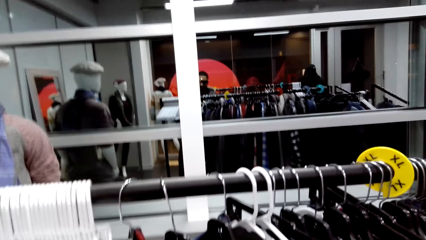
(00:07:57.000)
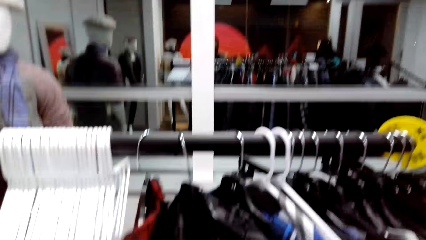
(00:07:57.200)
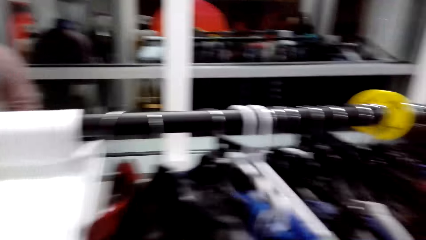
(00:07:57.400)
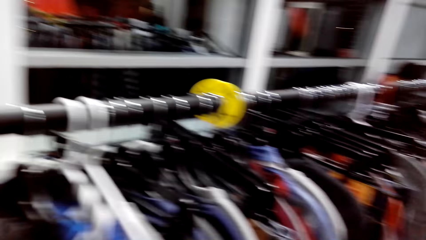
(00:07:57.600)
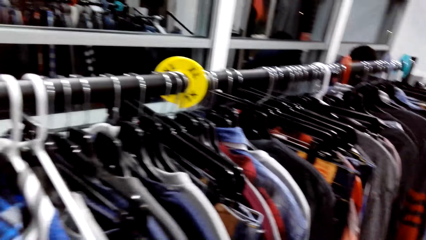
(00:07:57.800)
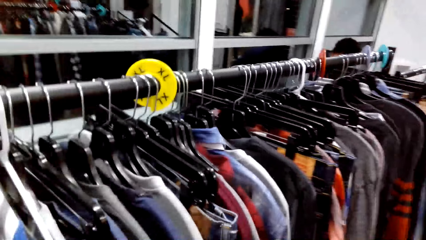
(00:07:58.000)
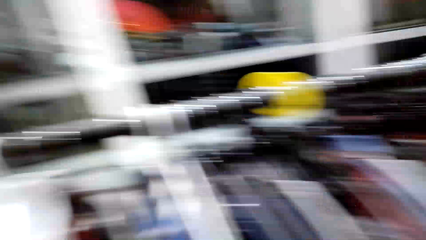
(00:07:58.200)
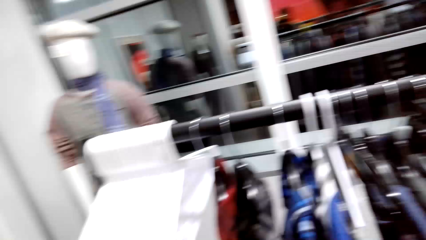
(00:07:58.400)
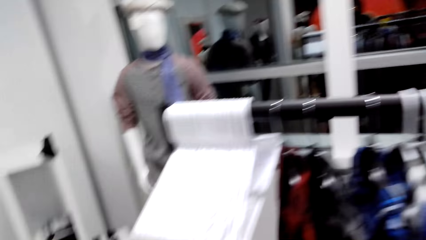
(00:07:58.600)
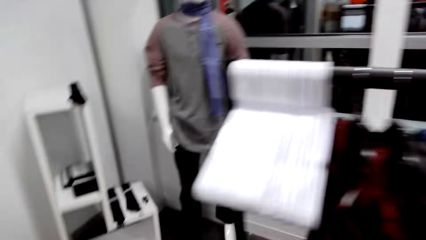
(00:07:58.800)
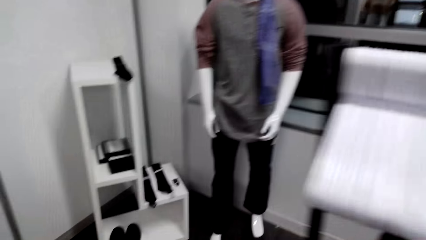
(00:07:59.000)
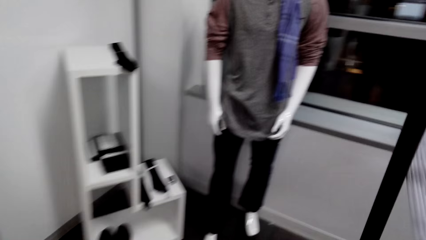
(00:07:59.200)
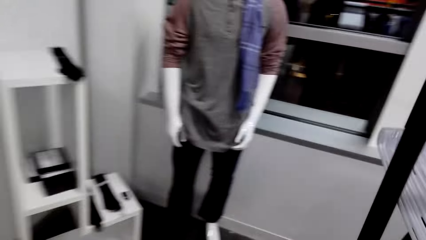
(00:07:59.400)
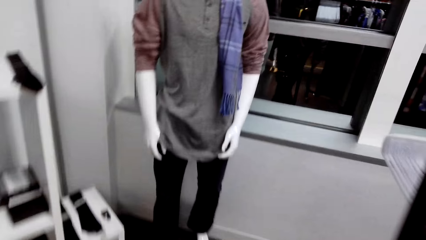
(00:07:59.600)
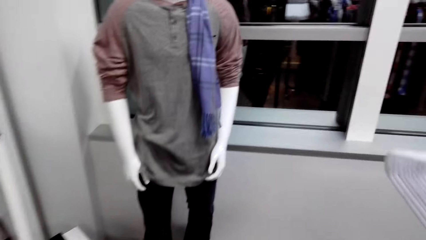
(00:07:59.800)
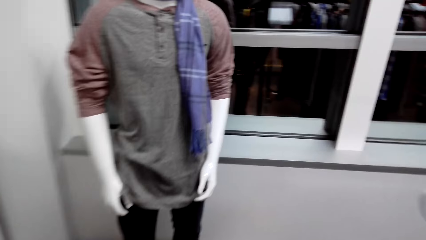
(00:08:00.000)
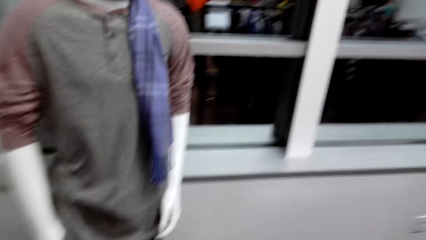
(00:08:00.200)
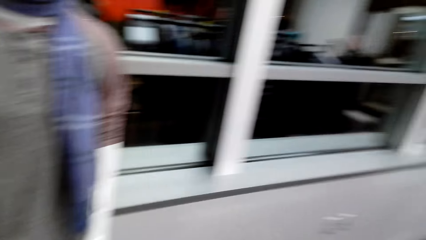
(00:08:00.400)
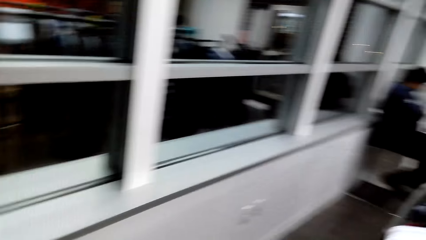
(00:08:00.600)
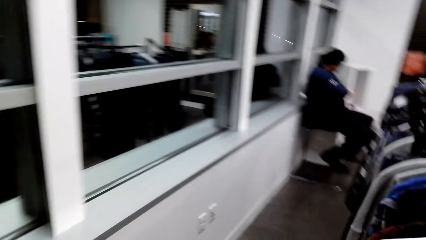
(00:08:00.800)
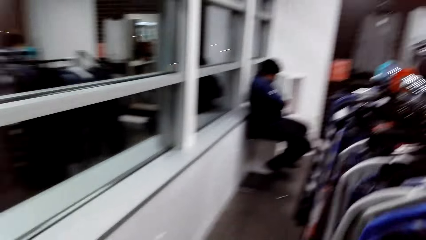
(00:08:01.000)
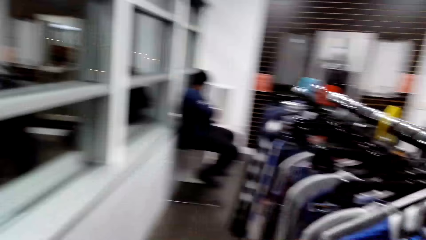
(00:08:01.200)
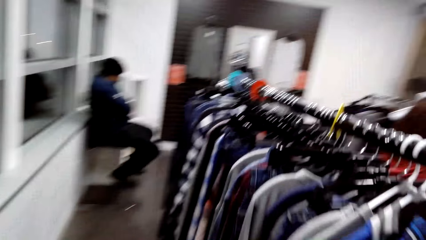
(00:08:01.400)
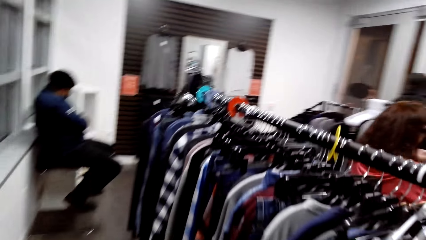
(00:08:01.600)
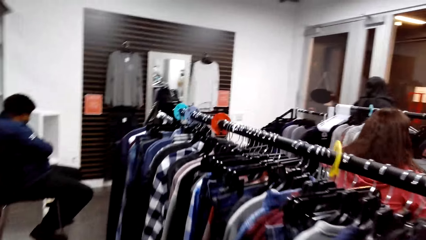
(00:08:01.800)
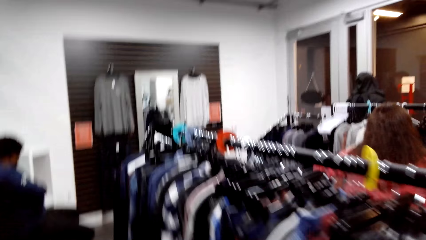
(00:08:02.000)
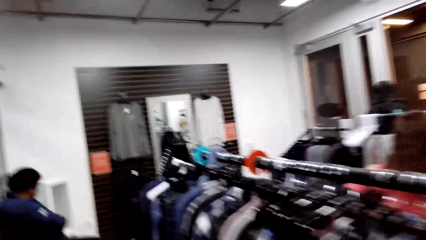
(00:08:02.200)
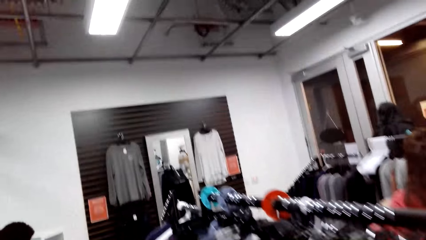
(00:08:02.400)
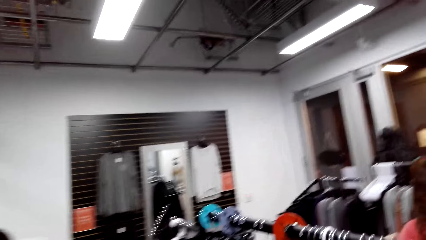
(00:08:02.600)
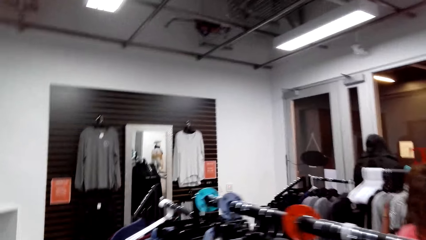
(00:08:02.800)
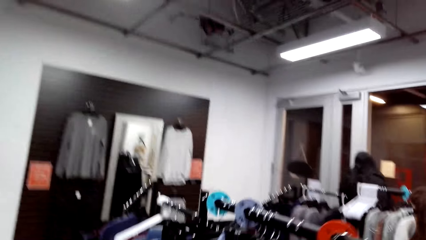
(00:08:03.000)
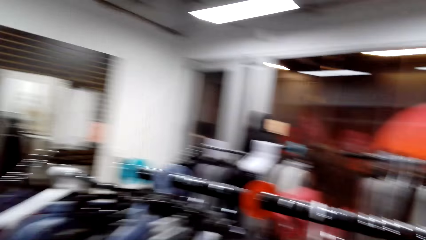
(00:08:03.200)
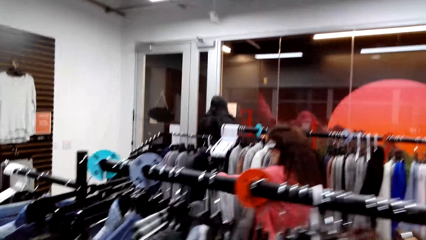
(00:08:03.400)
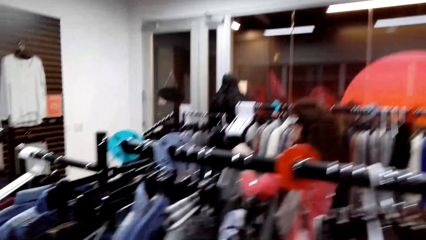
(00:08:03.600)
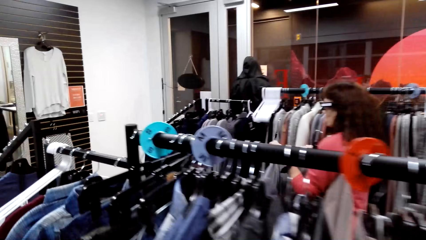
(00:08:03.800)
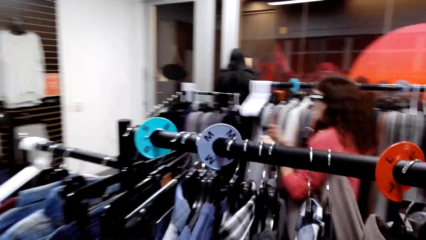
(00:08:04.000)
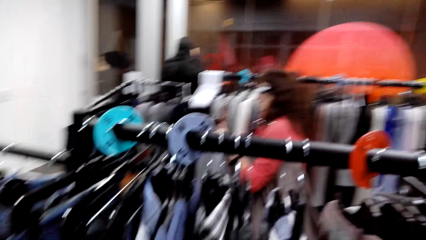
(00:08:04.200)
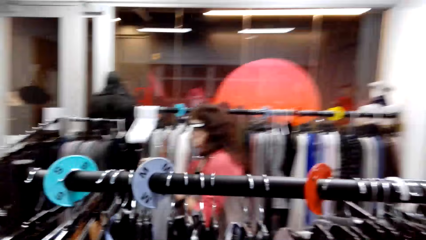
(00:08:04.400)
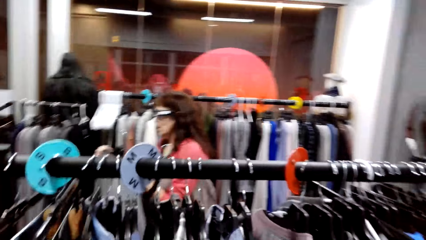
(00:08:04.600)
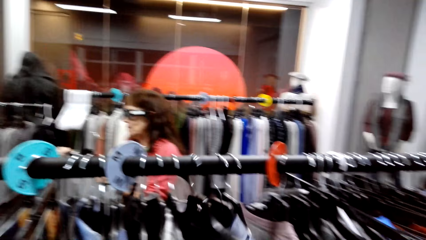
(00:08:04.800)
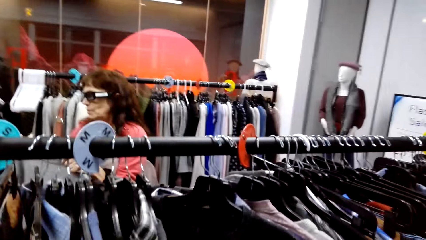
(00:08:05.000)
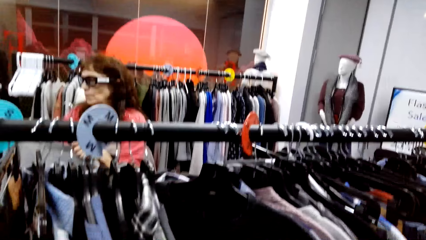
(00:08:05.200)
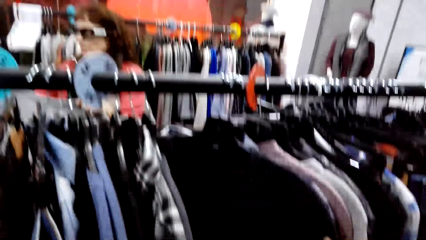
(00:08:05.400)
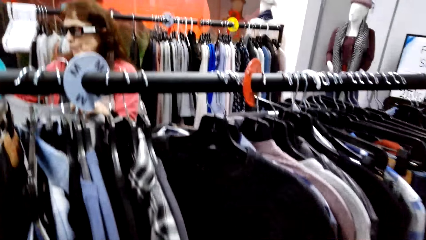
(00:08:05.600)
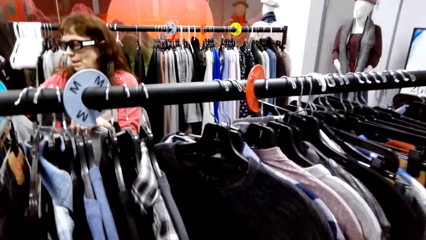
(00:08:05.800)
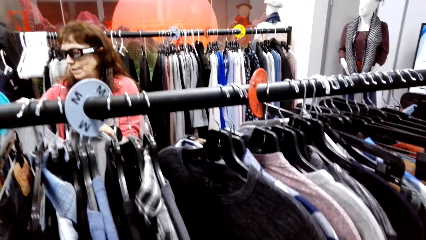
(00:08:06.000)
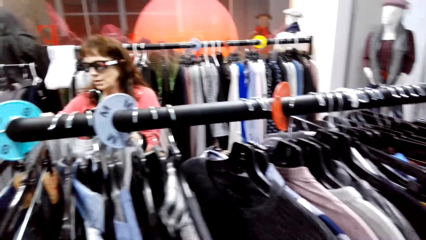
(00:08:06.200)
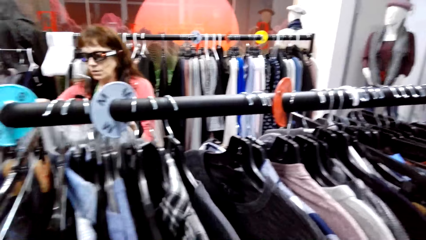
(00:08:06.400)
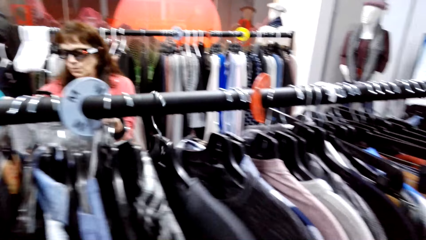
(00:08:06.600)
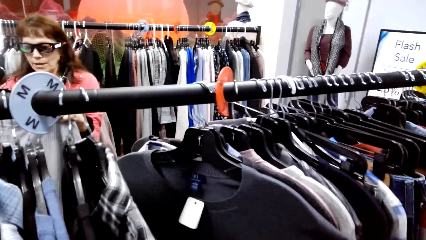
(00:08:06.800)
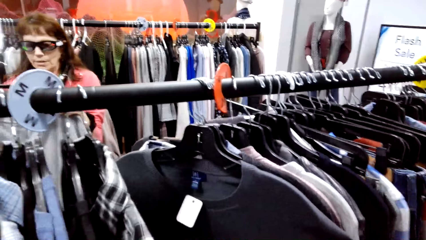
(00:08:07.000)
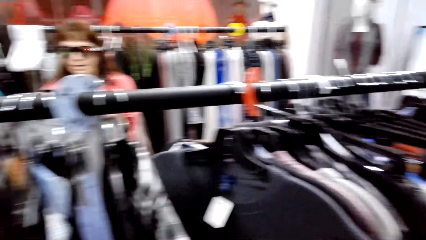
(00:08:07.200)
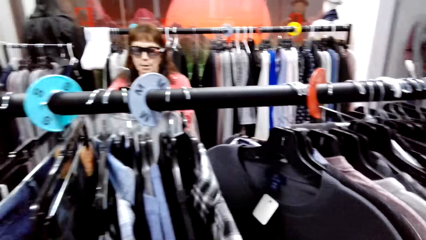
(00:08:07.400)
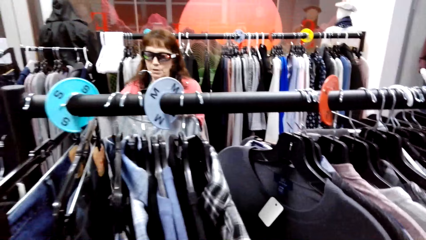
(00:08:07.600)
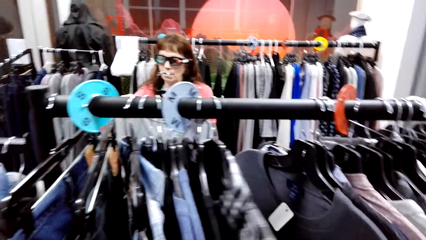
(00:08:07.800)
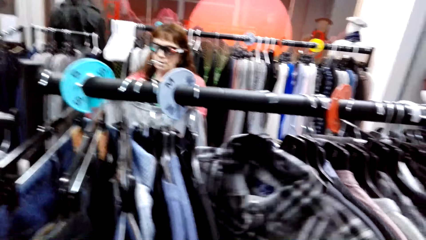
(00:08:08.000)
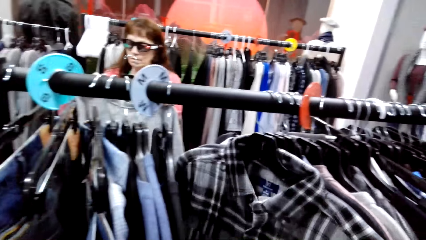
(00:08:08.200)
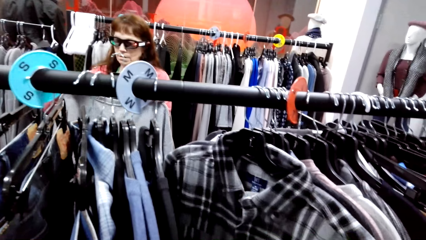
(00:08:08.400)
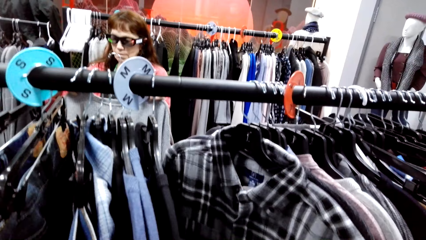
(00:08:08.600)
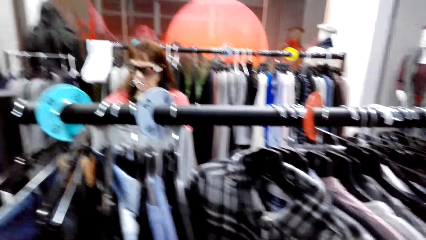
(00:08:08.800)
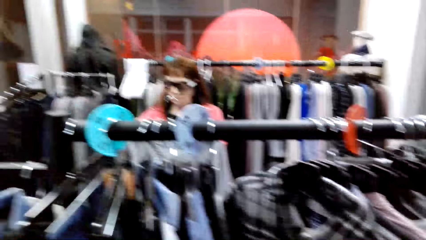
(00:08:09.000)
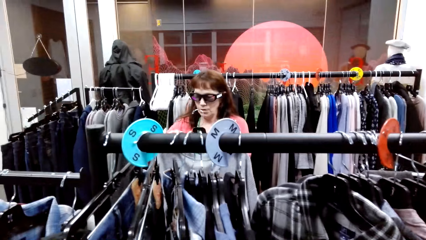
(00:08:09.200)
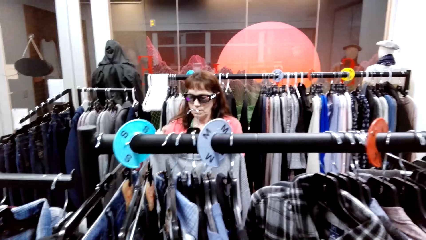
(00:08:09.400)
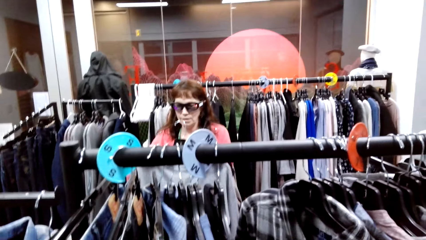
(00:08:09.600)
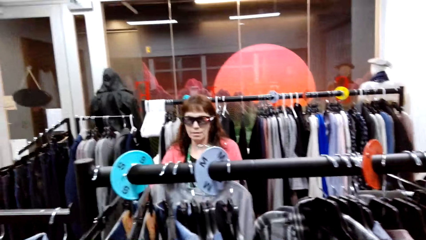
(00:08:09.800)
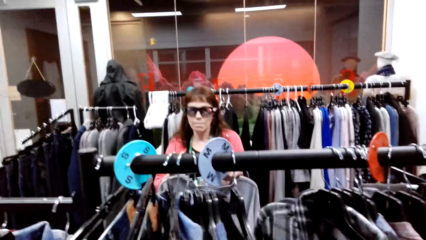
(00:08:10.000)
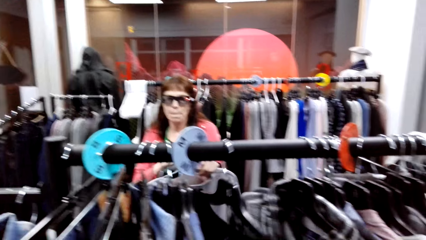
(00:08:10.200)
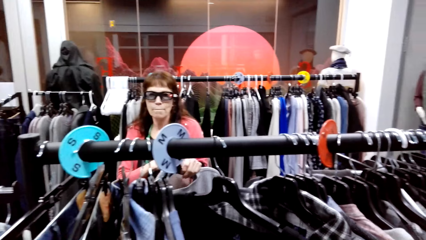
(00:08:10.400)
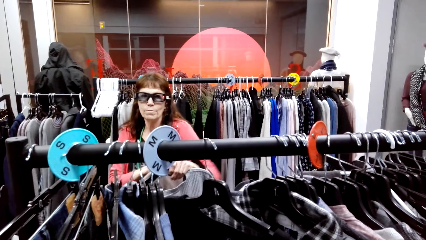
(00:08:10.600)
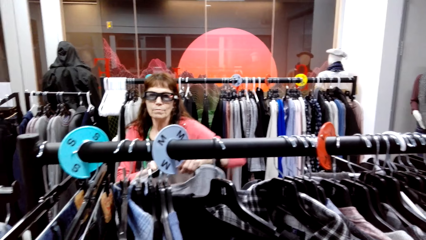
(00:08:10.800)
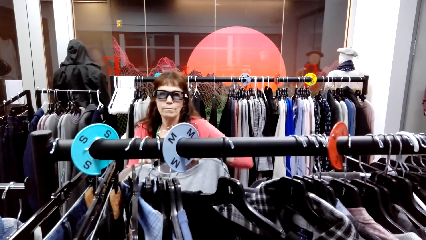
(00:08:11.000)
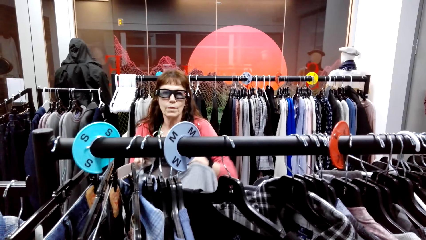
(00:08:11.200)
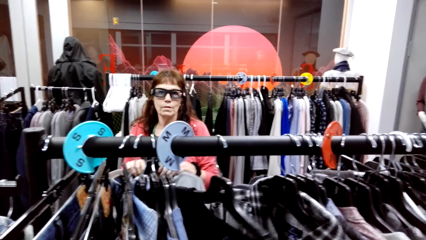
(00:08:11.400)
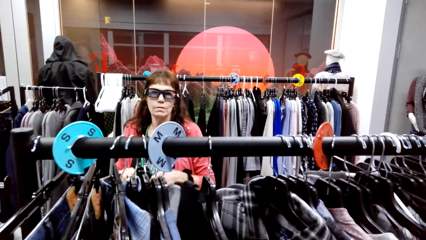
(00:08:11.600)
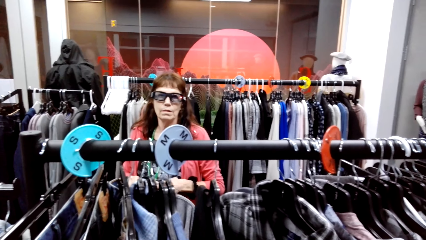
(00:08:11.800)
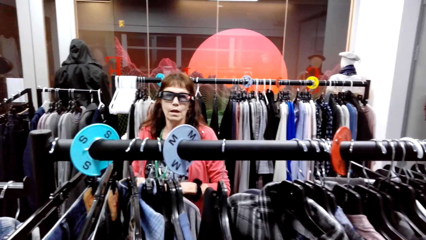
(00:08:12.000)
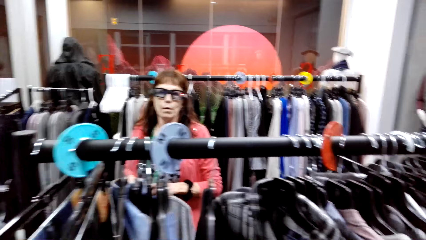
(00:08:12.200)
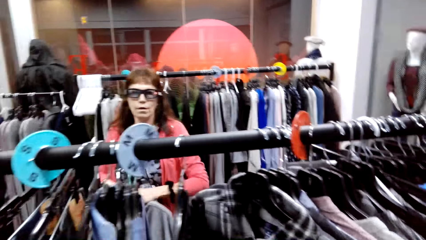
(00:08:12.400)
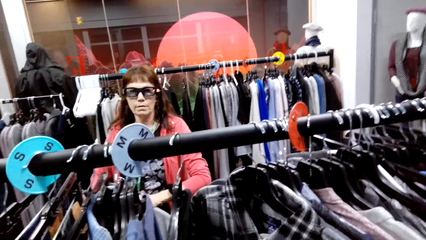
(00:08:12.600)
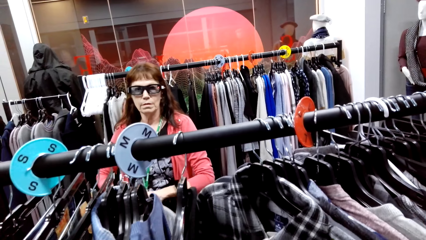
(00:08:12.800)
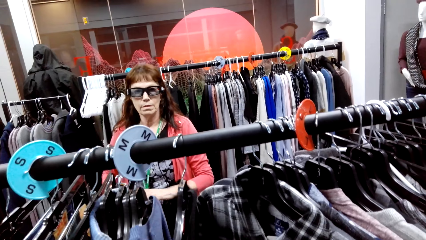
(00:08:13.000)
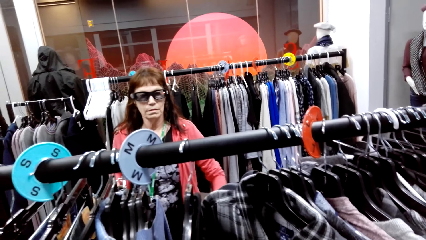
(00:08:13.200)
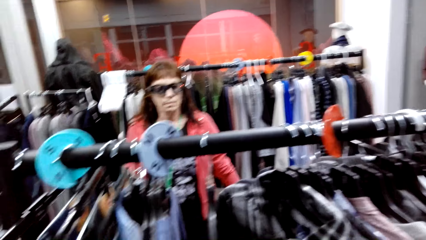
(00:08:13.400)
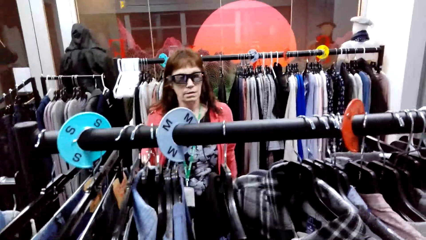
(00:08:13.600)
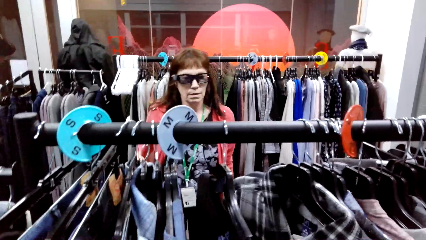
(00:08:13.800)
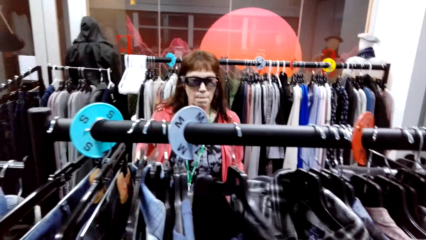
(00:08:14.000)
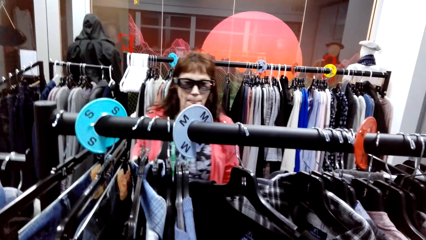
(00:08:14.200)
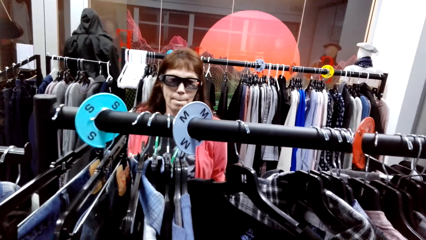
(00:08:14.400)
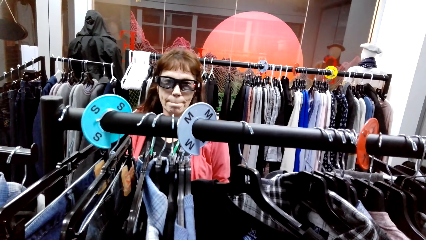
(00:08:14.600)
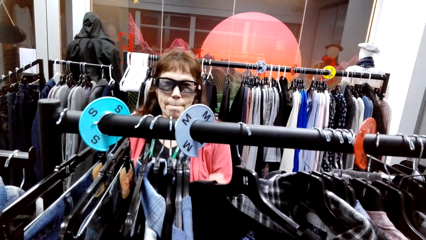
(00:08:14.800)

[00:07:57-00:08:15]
The camera wearer walks around the clothing store, to the other side. They look around the clothing. They move at the cloths. They dialogue with a woman. The woman picks cloths.
